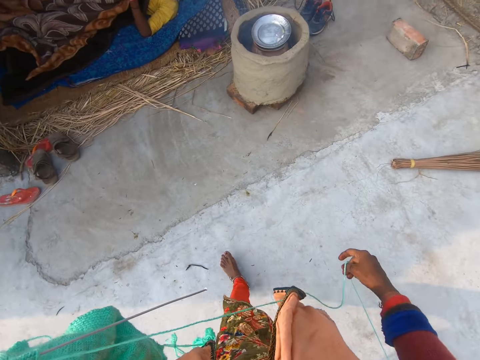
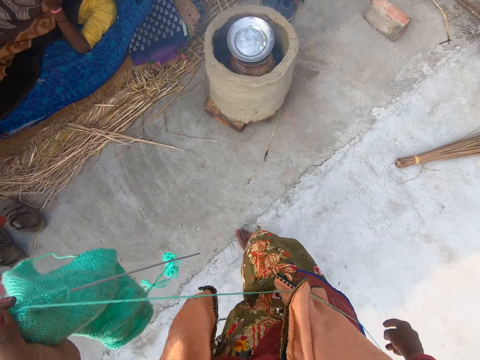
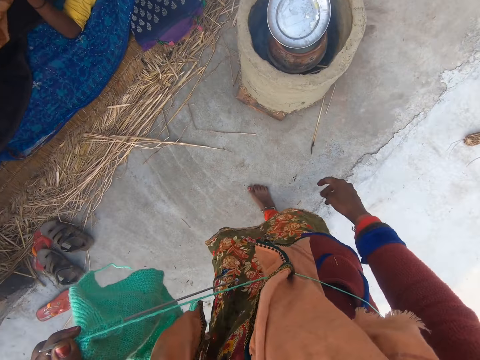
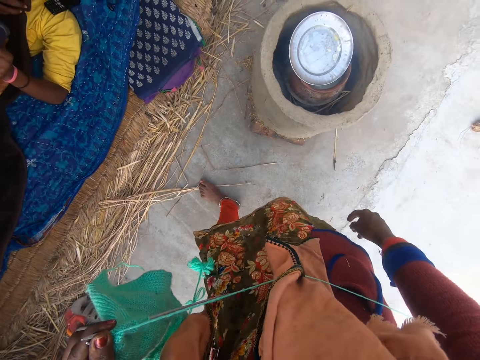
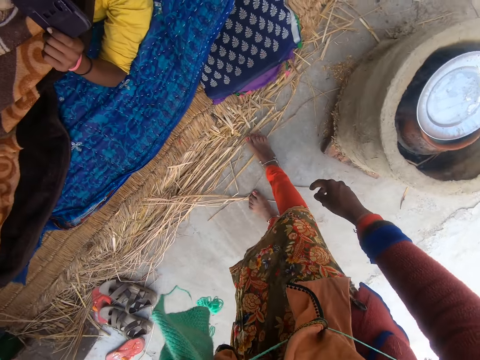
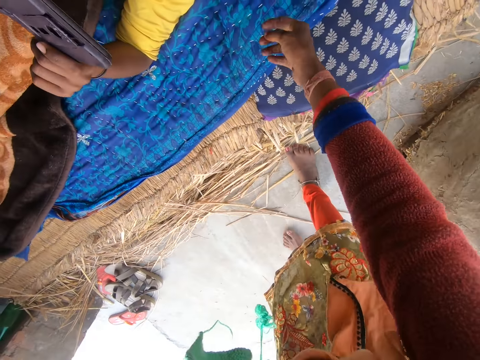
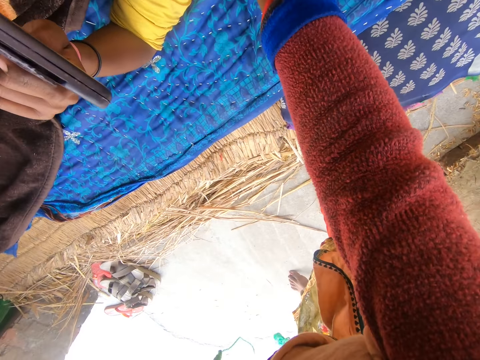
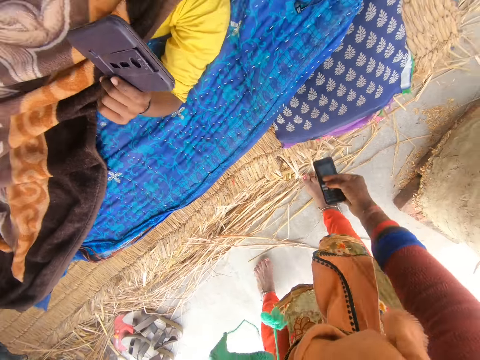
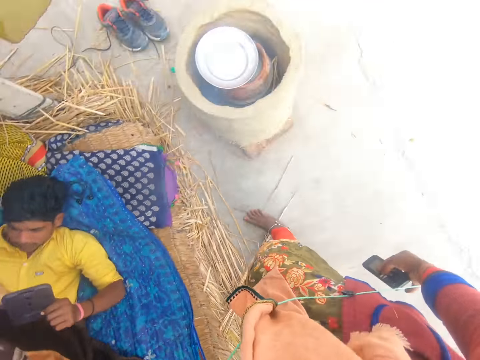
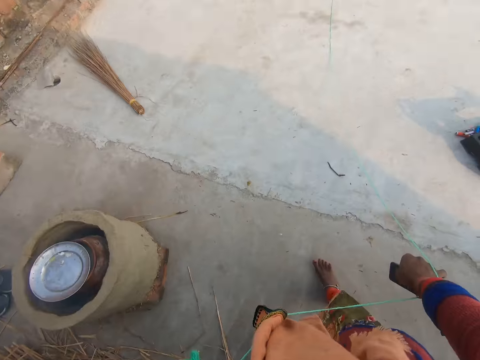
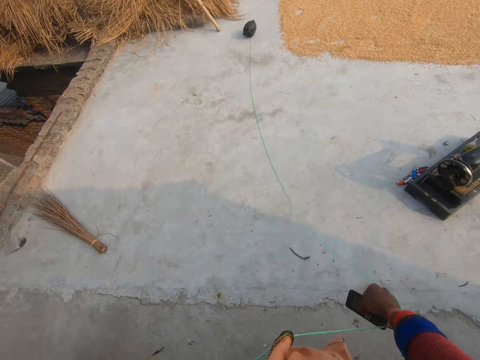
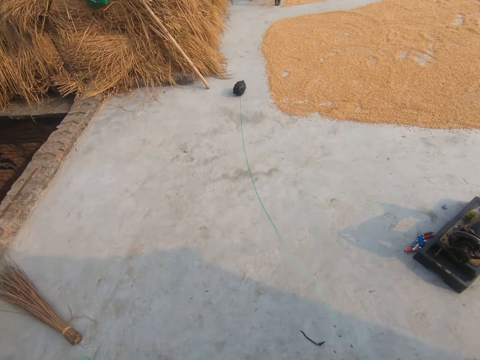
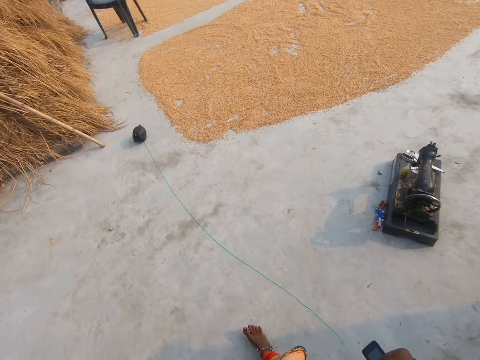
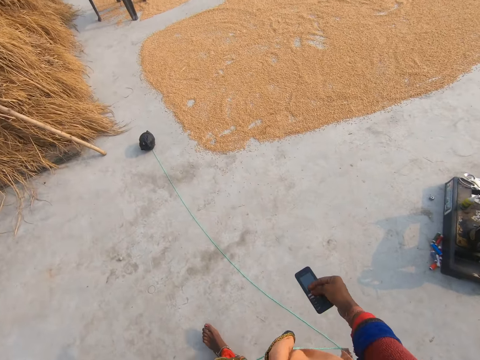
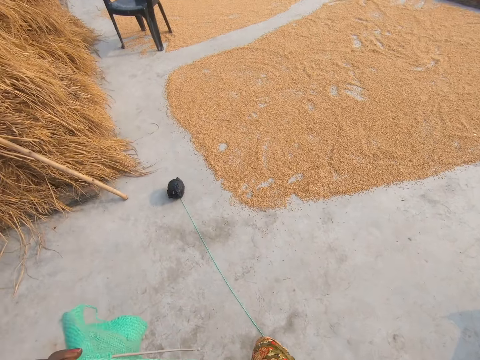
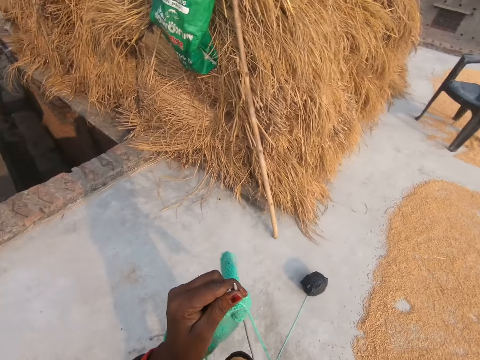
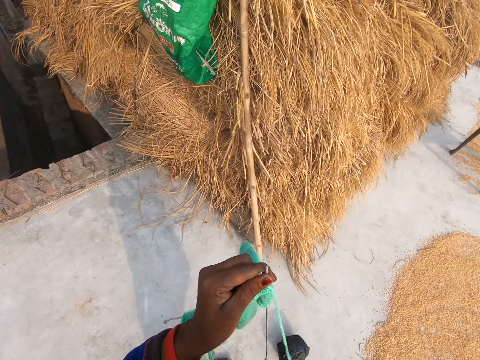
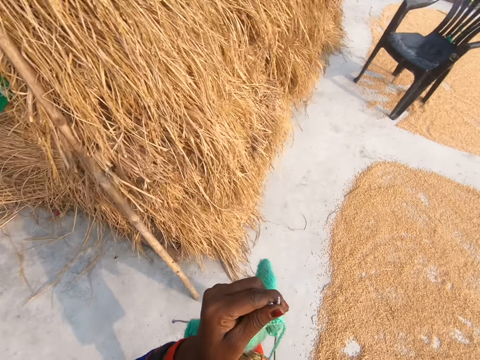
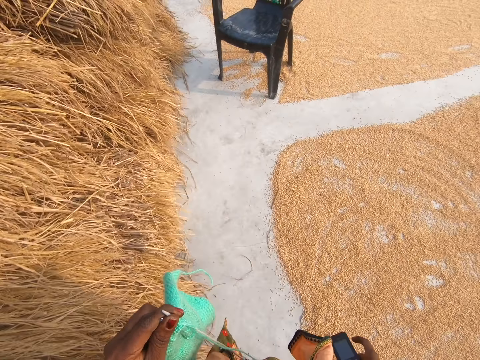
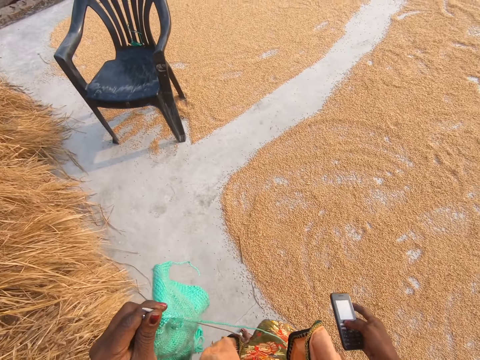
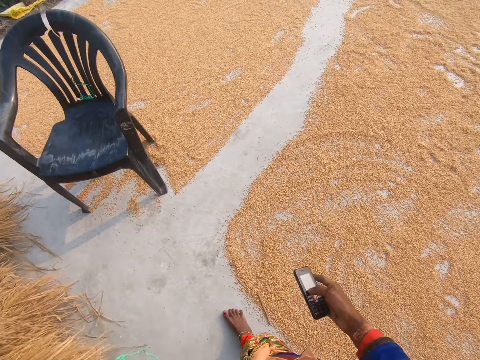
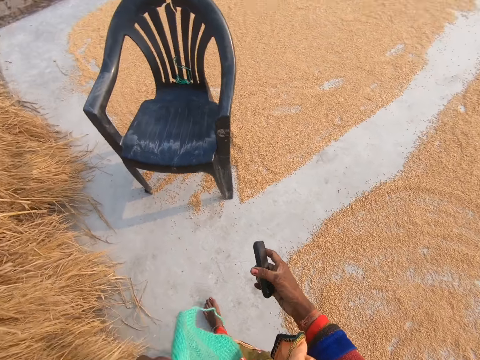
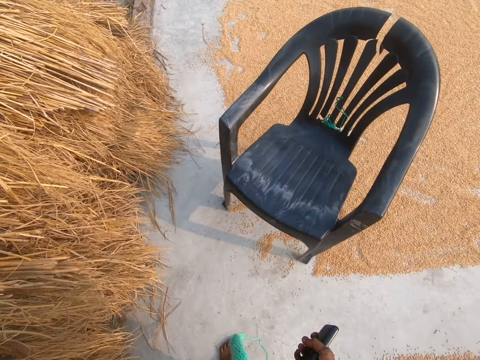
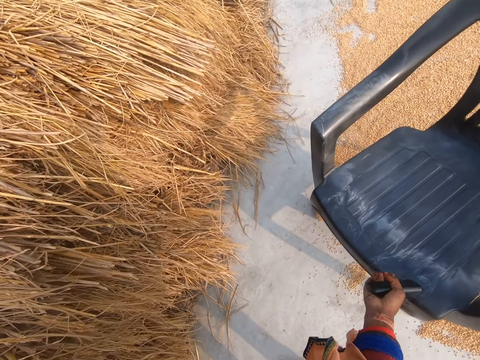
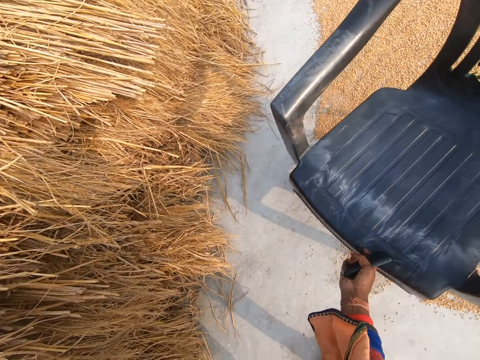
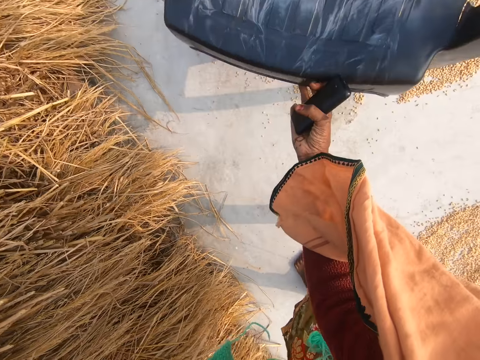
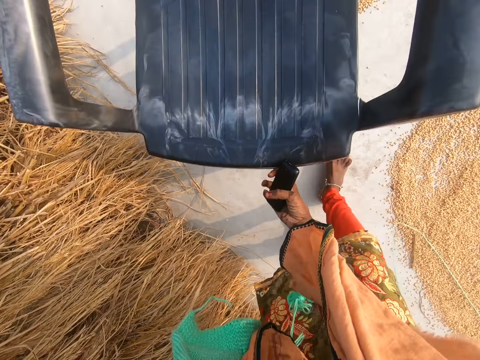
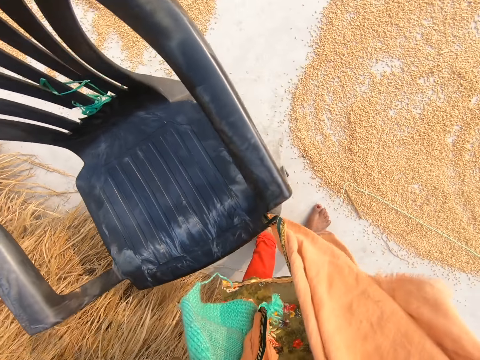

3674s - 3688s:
The camera wearer picks up a phone beside the man from the mat with her right hand. She walks back towards the plastic chair. She adjusts the plastic chair with her right hand.

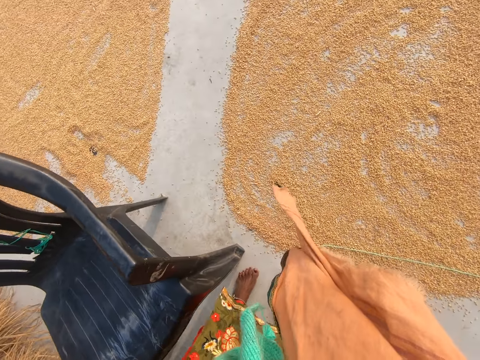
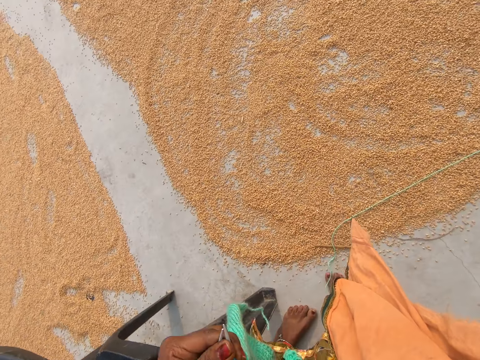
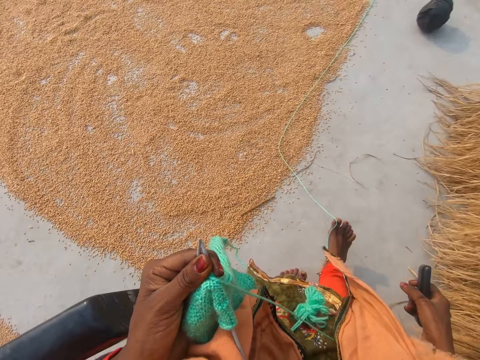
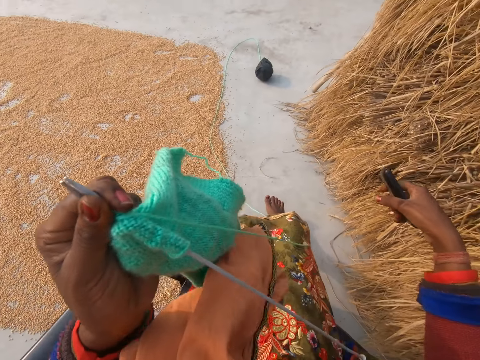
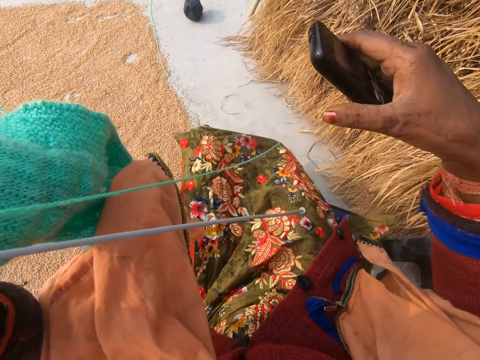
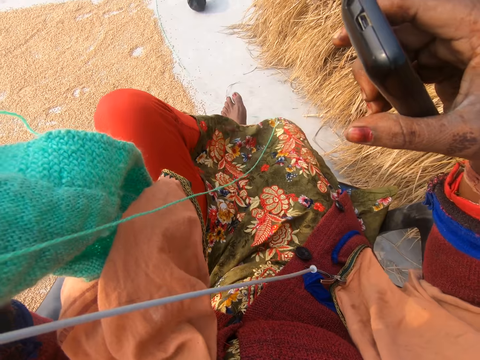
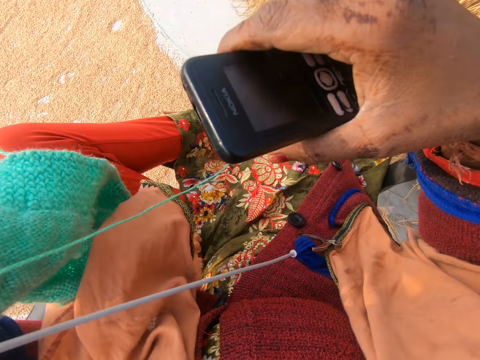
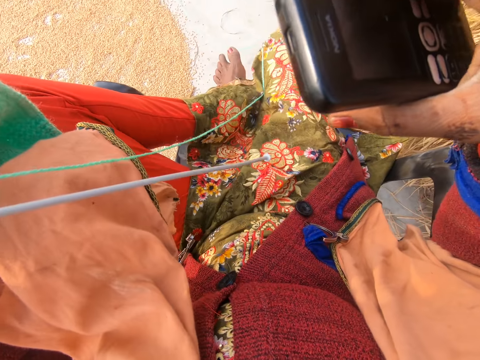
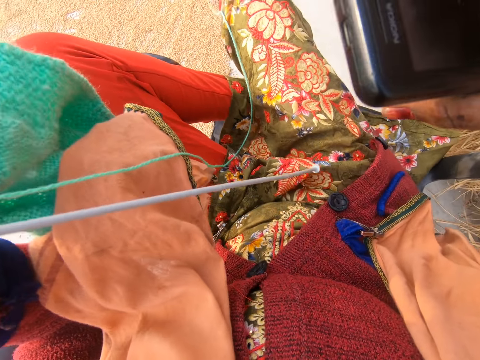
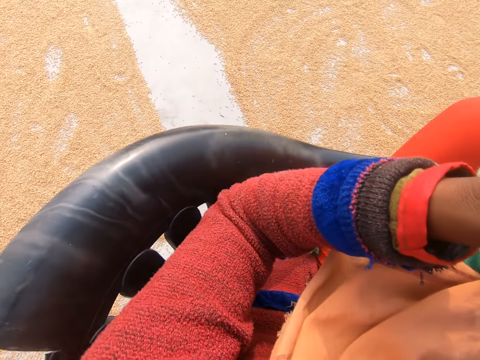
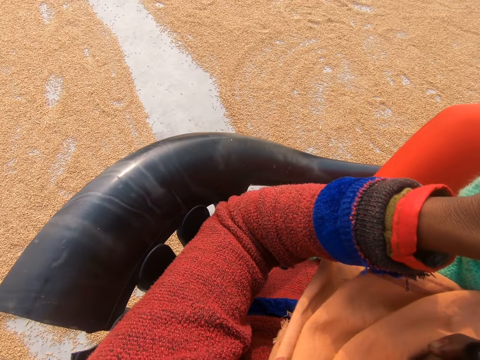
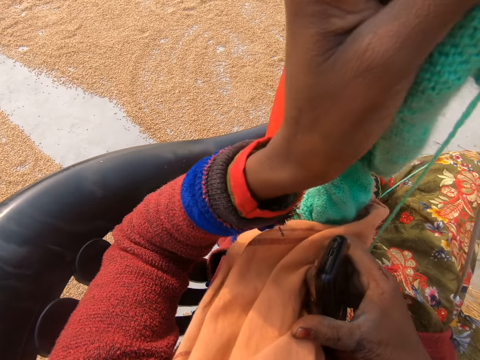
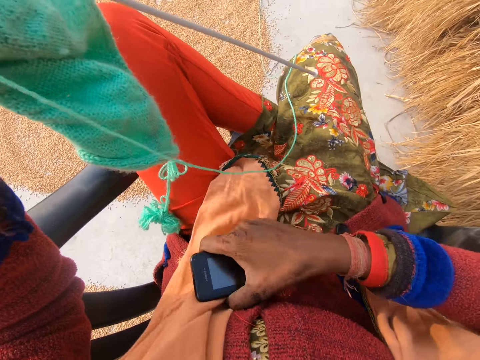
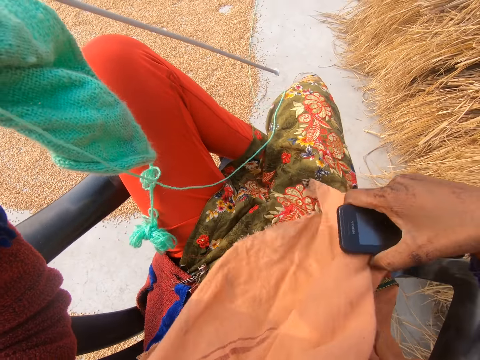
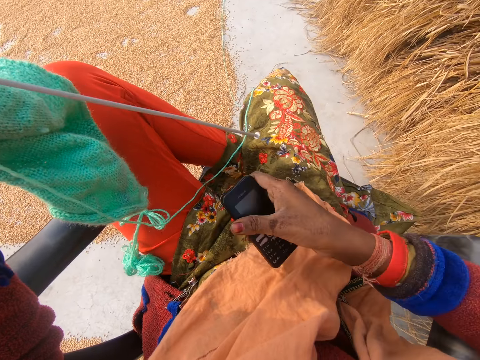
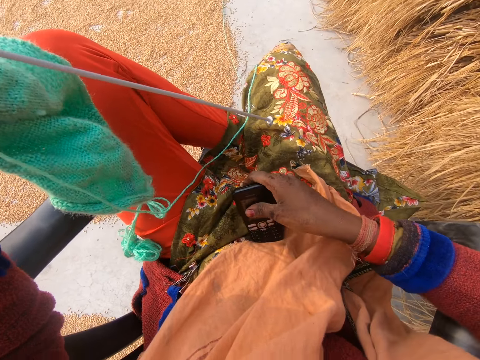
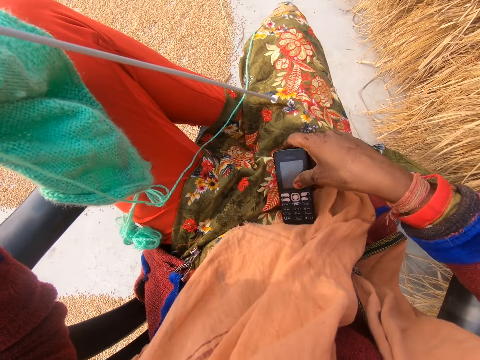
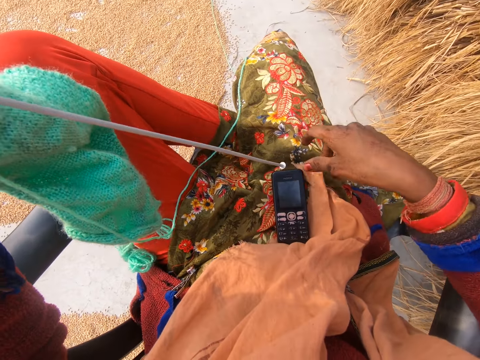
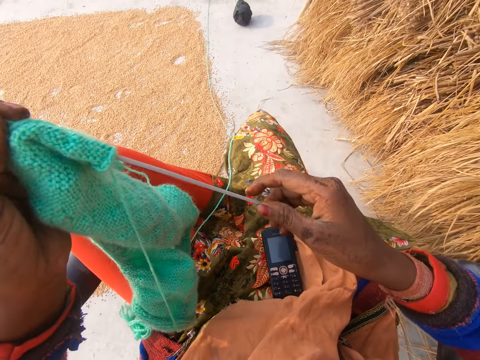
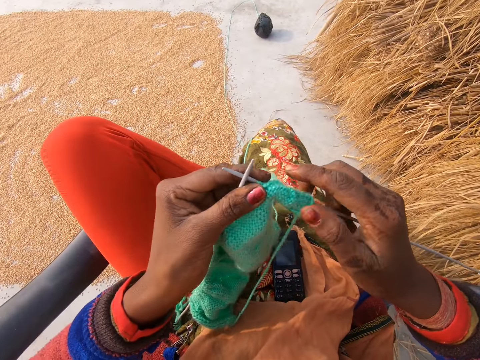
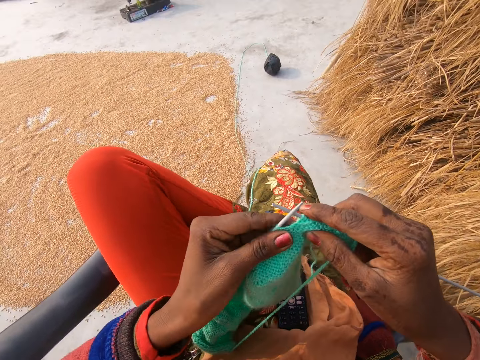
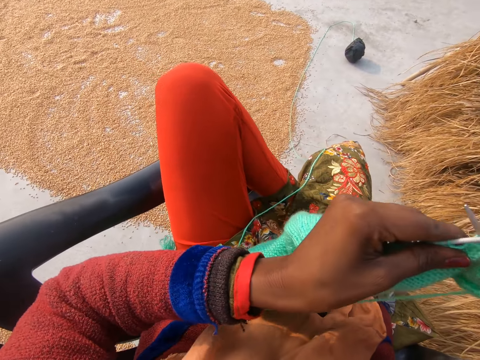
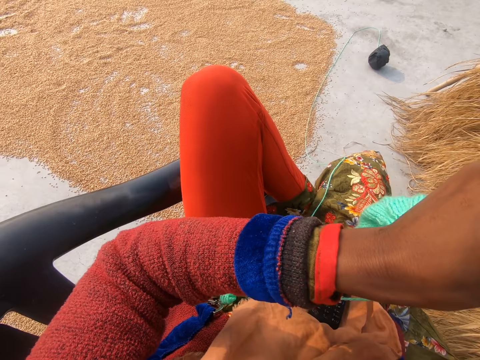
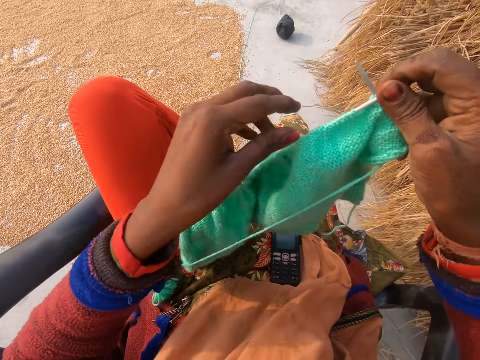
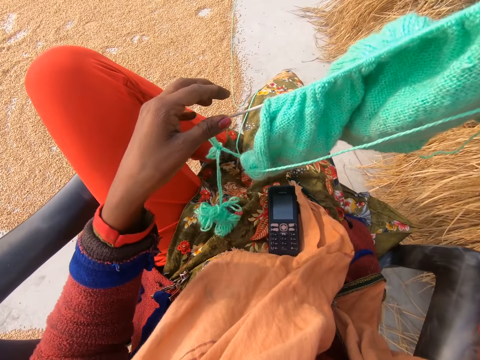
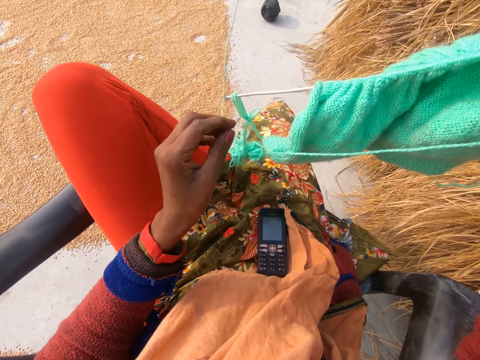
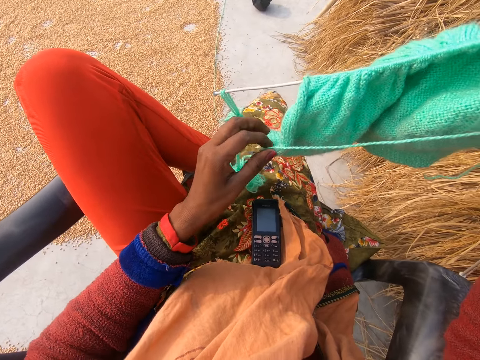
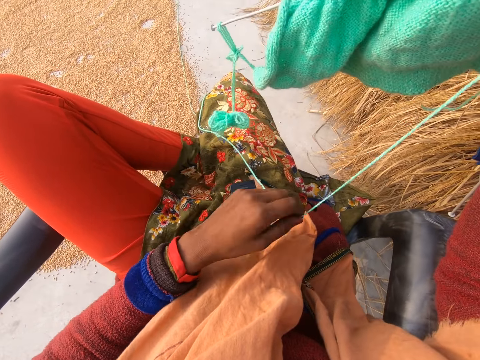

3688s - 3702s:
The camera wearer sits on the plastic chair. She drags up the yarn with her left hand. She places her left leg on the plastic chair. She looks to the left. She adjusts her scarf with her right hand with a phone in it. She places the phone on her body with her right hand. She adjusts the knitting needle in the yarn in her left hand with her right hand. She removes the yarn on the knitting needle with her left hand.
